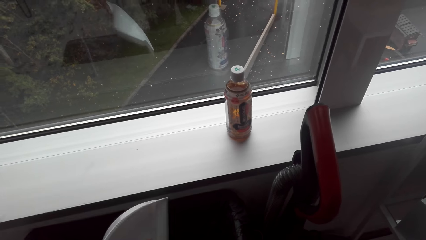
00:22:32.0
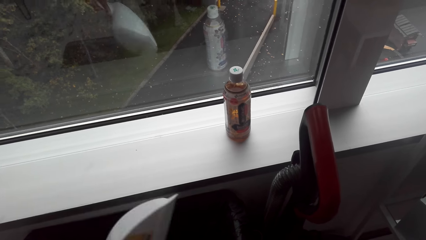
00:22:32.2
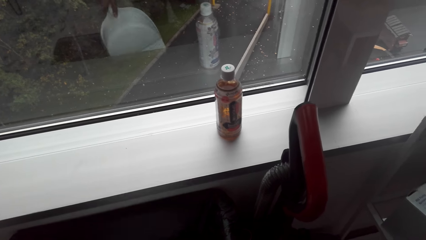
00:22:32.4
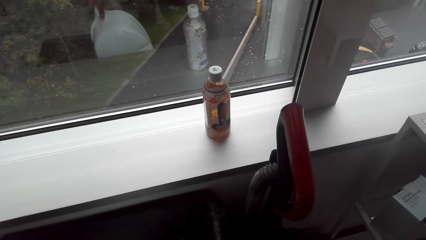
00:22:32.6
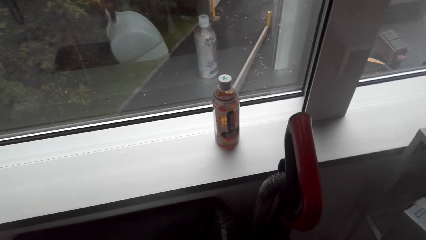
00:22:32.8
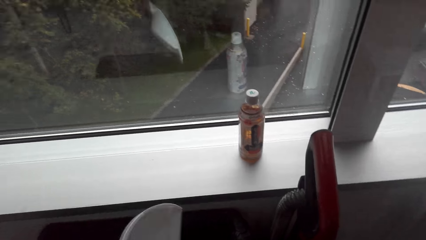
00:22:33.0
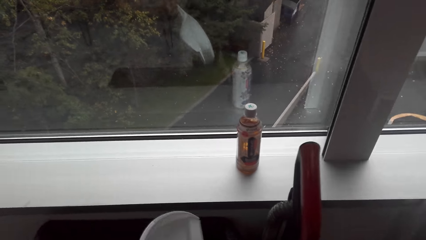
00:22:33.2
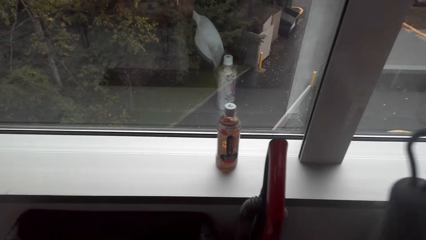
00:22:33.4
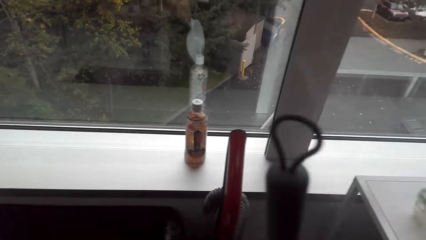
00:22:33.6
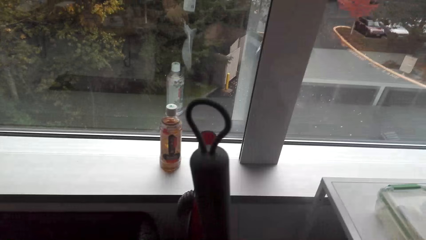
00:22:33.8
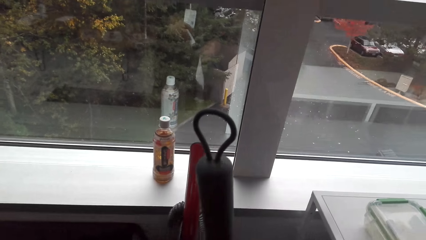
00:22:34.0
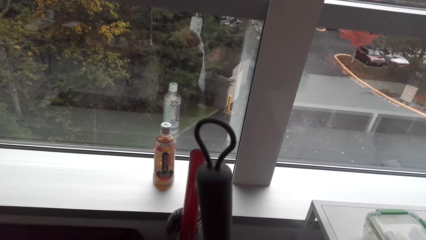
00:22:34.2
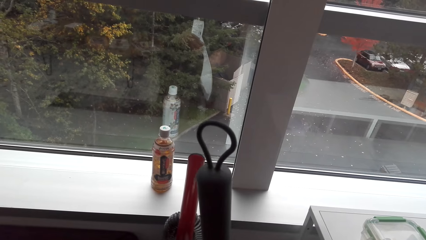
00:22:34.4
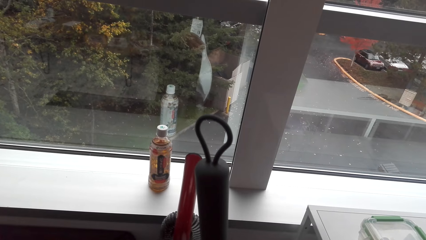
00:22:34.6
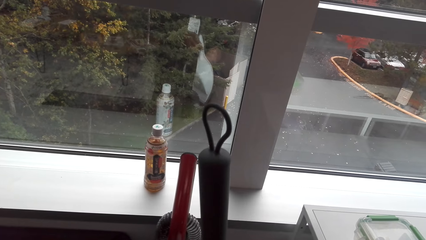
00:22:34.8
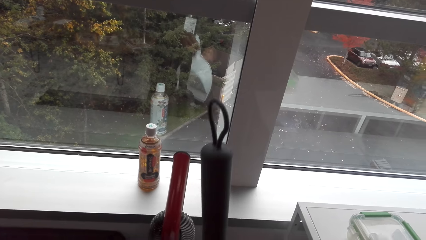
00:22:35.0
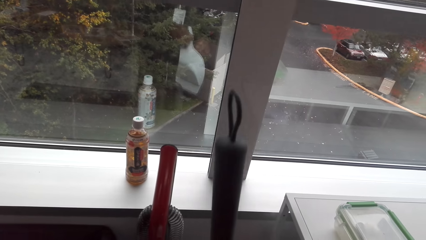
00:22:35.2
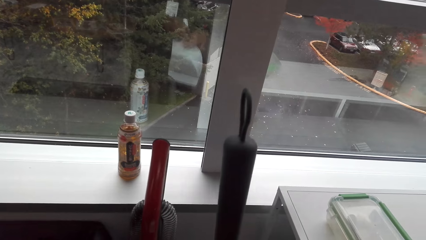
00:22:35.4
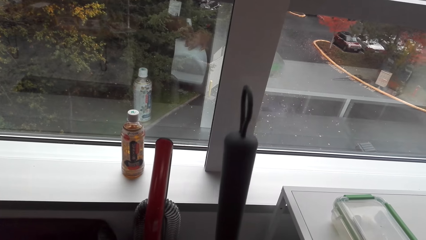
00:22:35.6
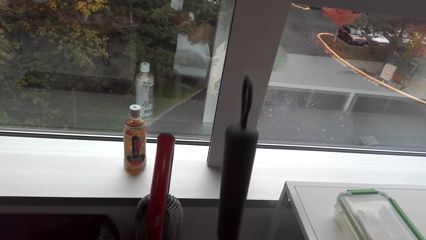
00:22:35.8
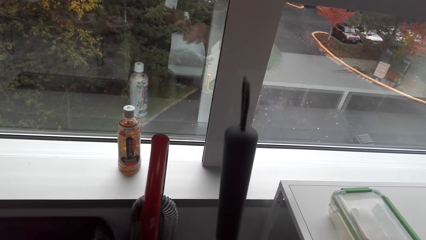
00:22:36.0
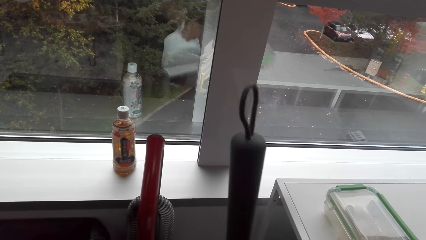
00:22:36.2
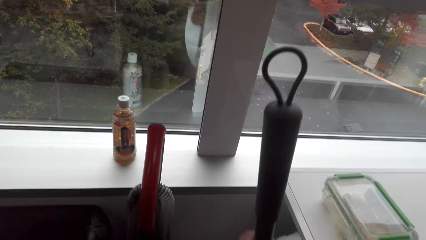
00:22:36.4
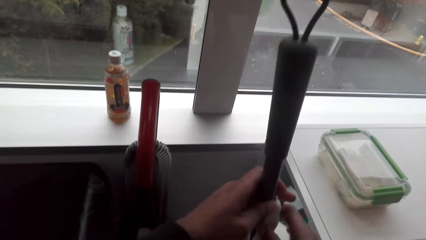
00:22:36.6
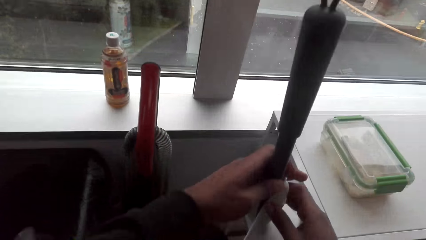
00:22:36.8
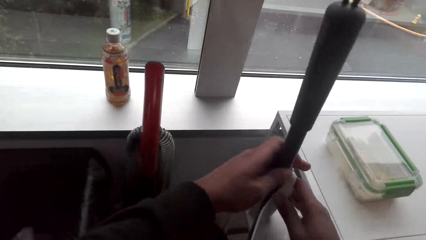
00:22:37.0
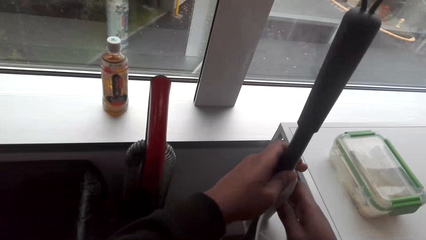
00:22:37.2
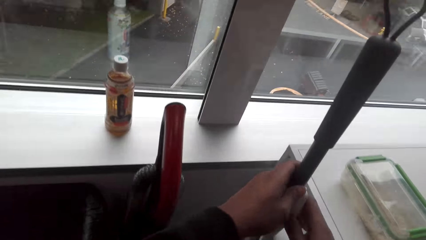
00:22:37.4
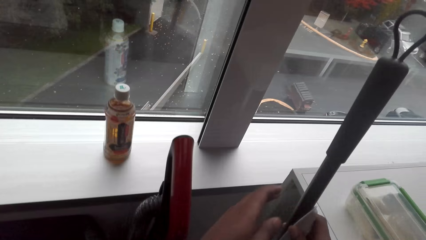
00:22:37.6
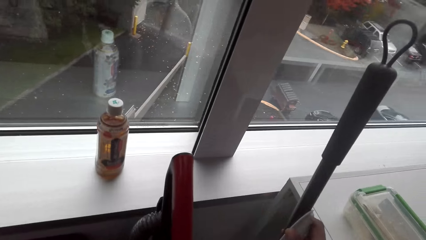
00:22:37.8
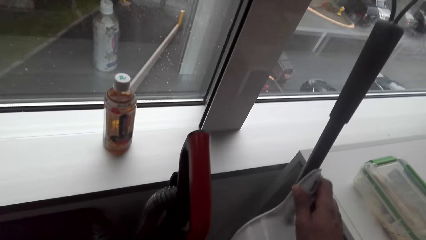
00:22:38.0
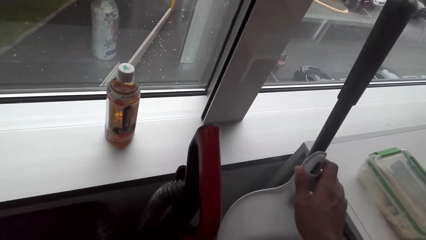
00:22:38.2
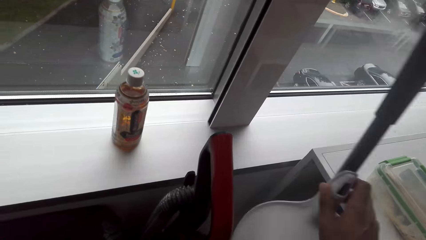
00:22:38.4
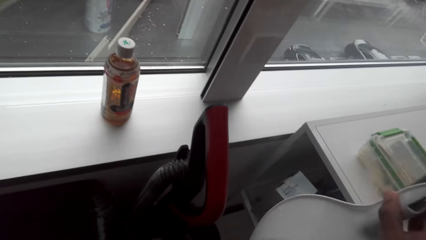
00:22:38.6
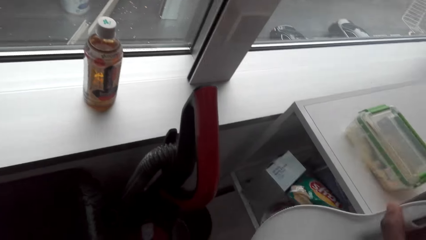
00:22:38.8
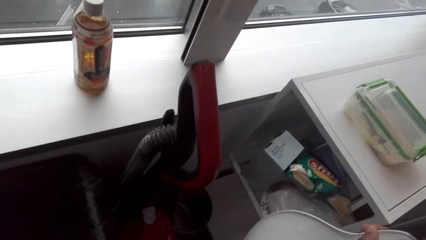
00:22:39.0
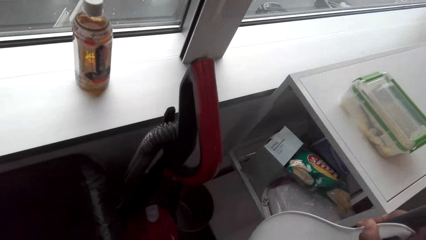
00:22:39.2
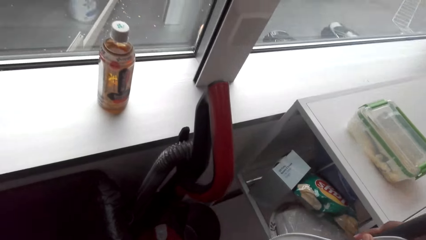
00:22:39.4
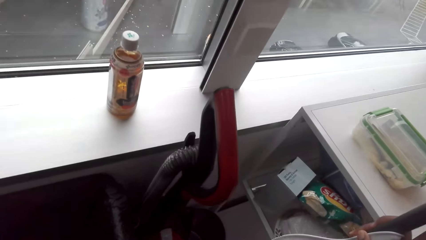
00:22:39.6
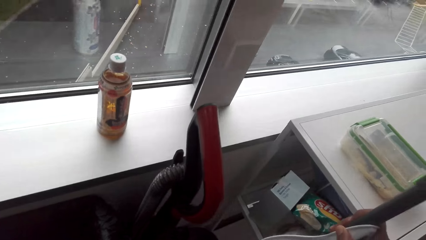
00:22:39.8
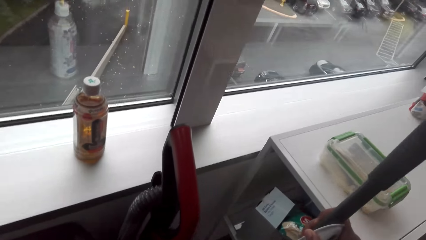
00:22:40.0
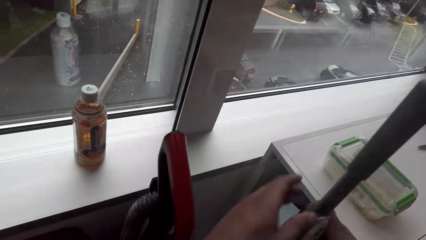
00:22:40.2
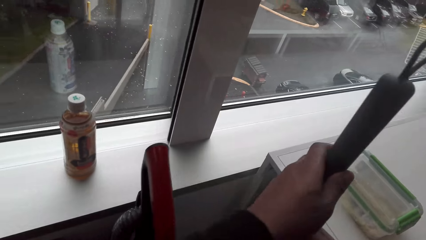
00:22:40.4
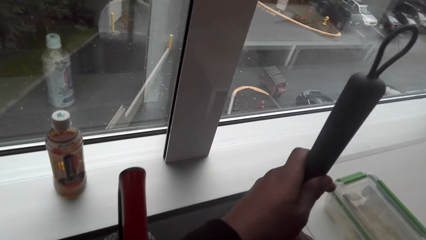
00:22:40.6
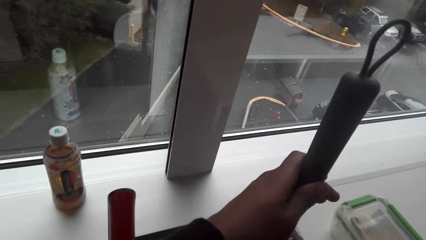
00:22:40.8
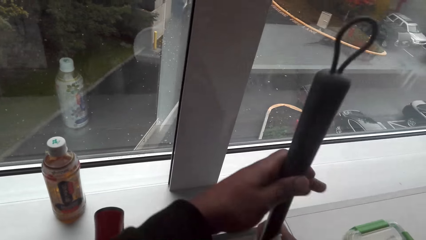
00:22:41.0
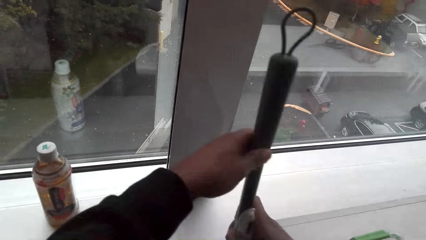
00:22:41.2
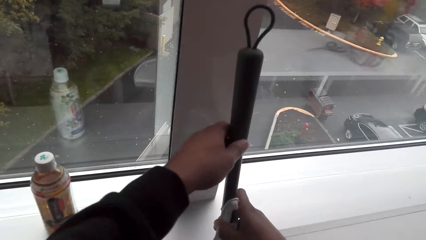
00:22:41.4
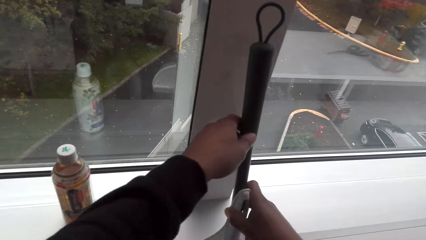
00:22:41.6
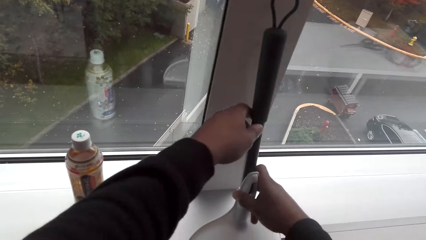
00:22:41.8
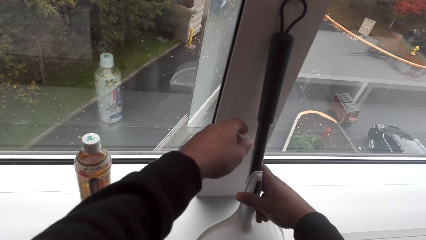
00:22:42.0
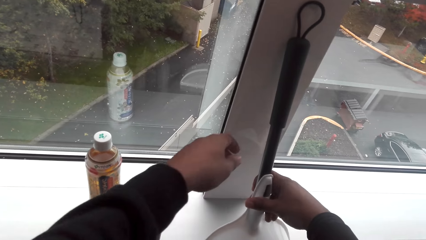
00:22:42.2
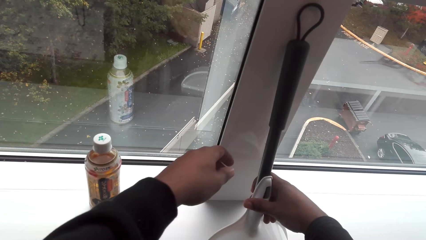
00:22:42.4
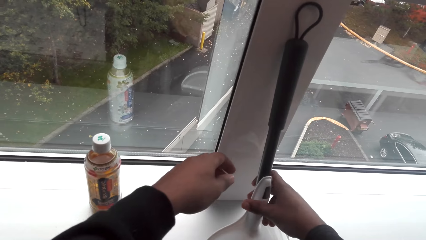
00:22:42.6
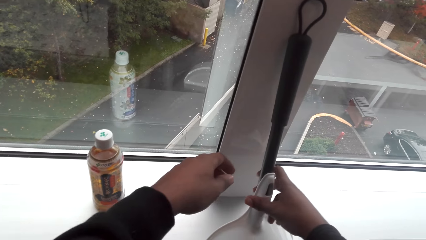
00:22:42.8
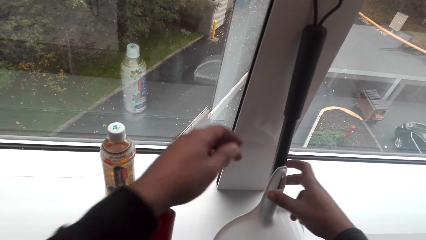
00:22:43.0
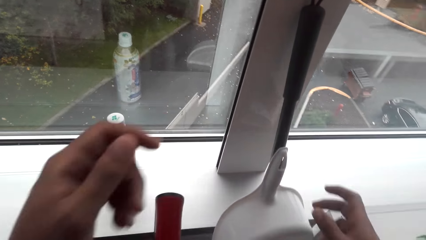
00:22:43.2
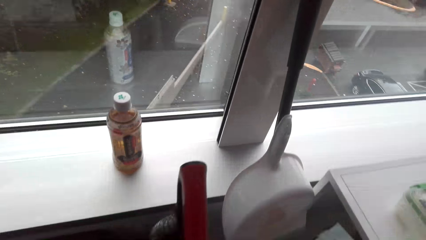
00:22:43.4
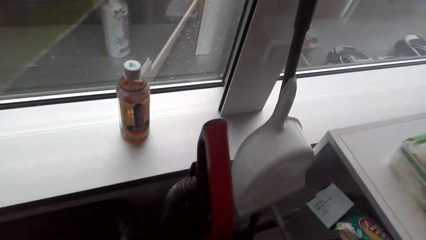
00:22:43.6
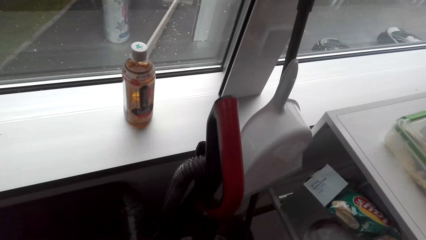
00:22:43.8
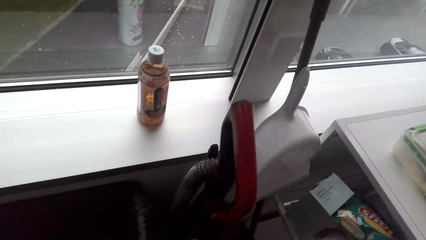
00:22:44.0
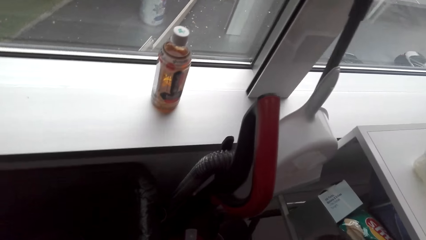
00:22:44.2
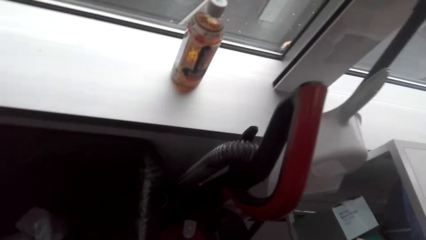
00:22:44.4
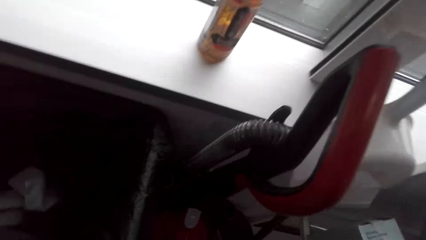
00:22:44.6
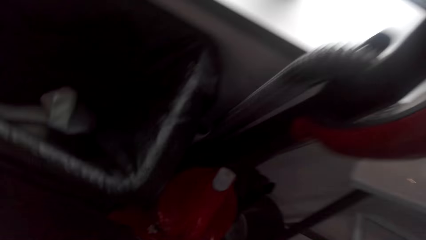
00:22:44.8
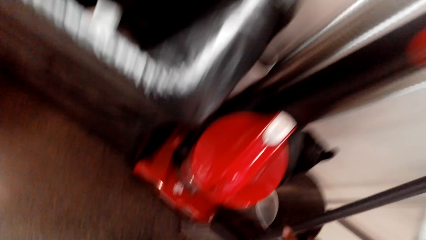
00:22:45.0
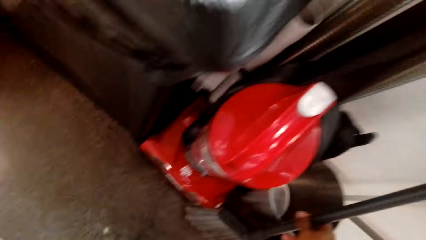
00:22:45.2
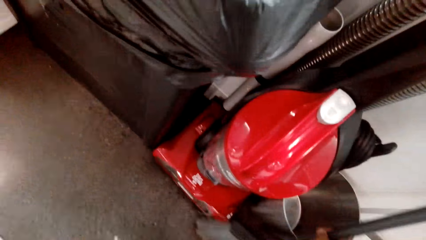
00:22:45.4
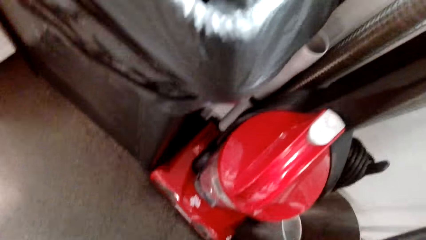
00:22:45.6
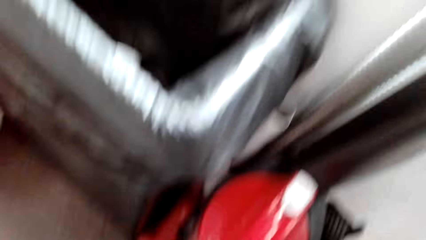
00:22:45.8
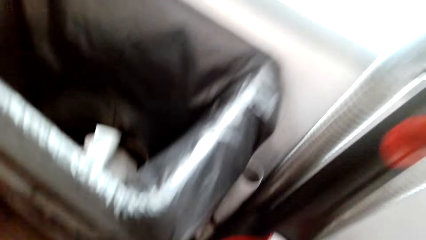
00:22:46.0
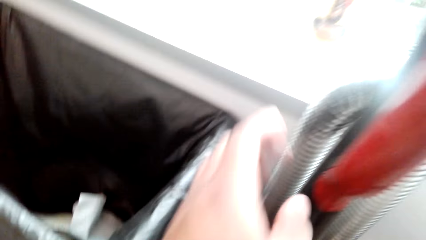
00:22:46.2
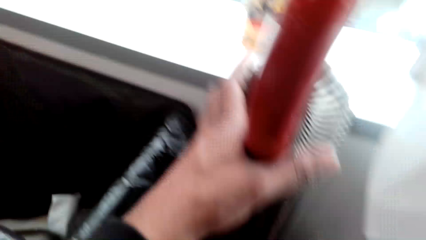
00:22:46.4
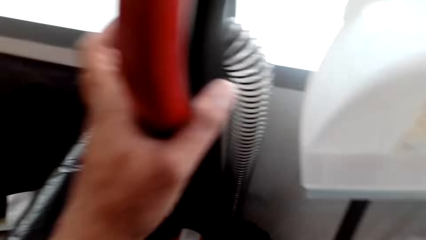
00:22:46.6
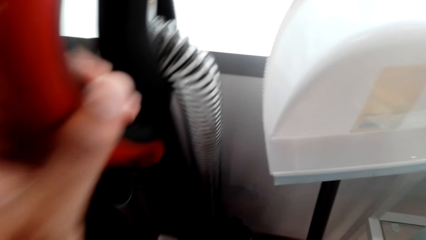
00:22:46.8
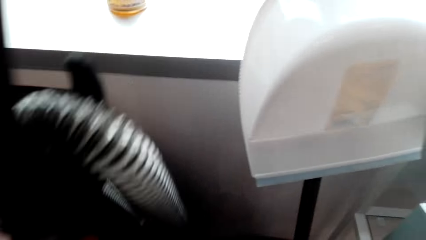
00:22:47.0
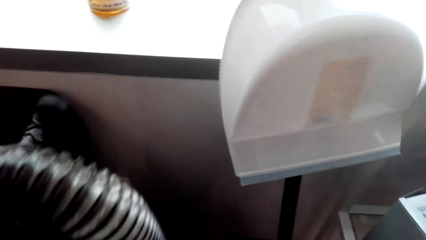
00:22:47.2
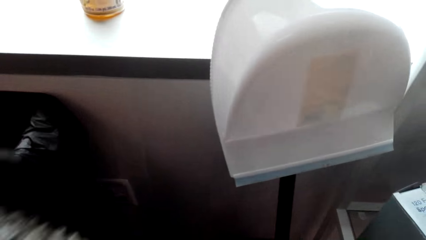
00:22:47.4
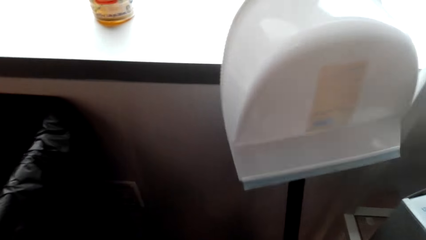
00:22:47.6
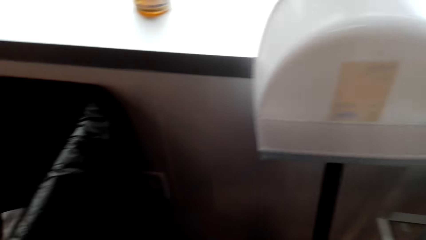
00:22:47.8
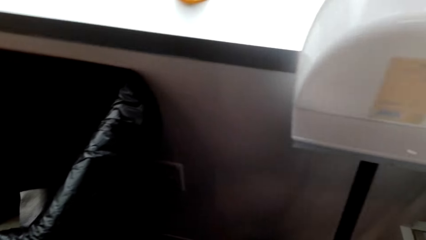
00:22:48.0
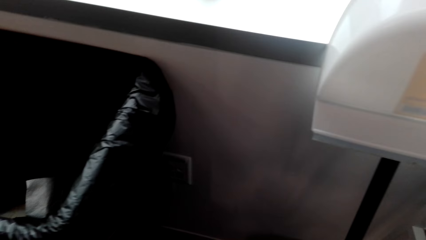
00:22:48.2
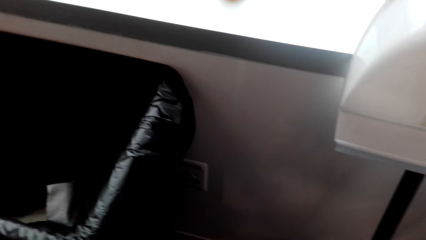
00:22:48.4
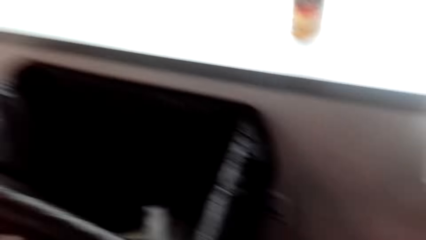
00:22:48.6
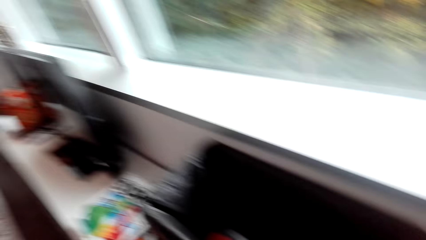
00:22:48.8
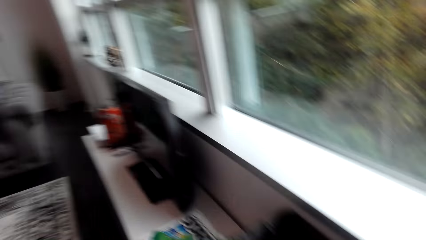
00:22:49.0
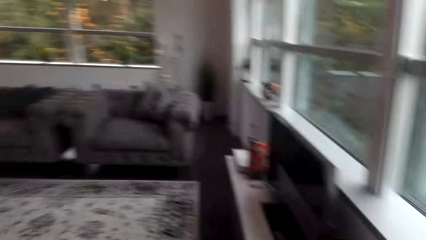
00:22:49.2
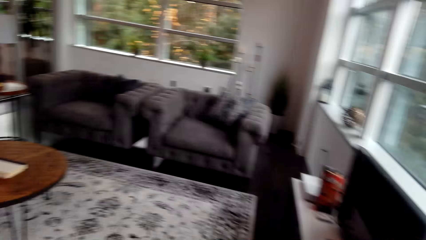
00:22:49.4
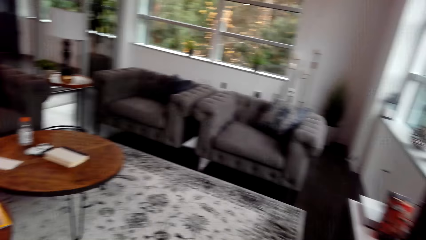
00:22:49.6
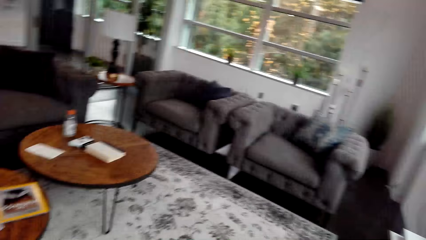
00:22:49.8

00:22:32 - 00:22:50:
The camera wearer puts the broom against the wall. They hang the cleaning brush on the wall. They pick up the vacuum cleaner and move the vacuum cleaner in the room.
